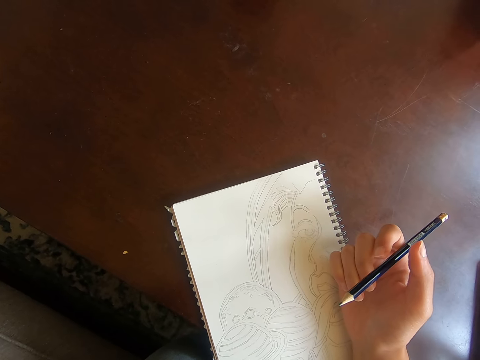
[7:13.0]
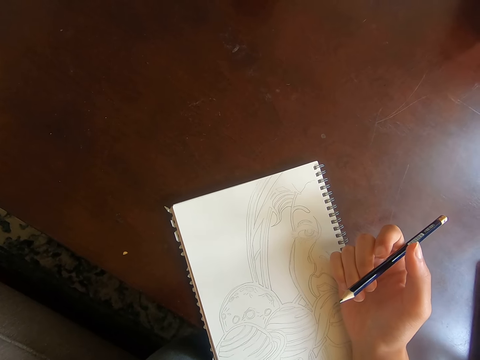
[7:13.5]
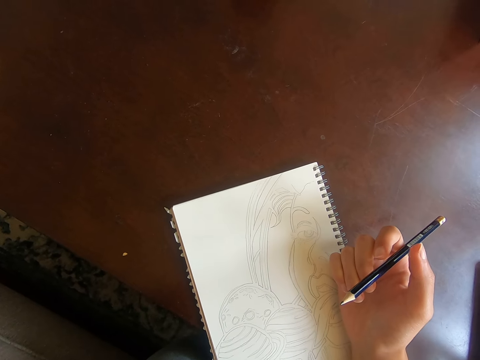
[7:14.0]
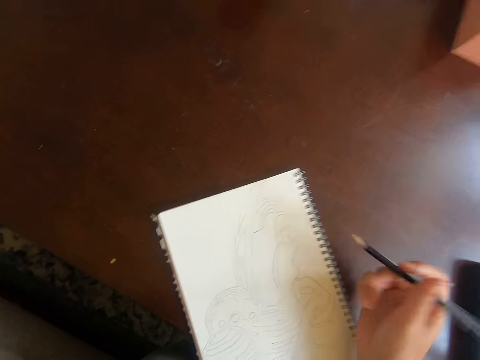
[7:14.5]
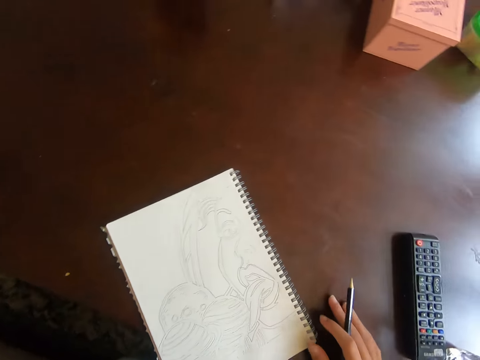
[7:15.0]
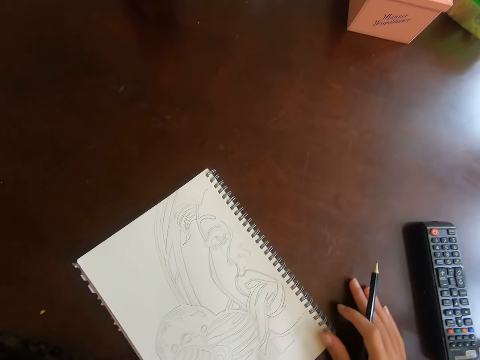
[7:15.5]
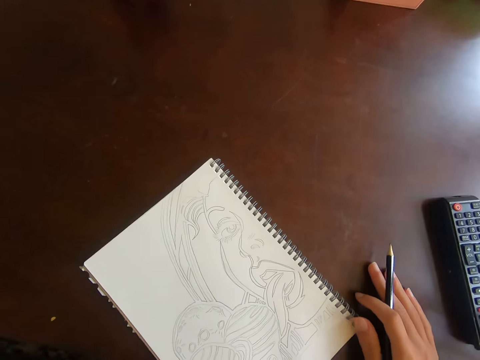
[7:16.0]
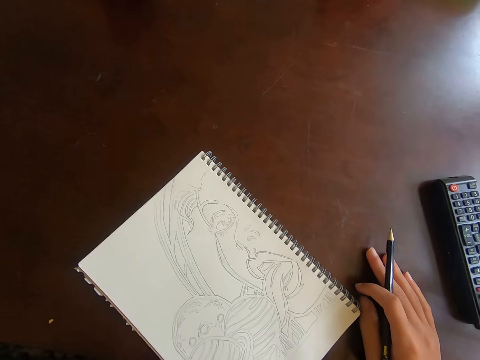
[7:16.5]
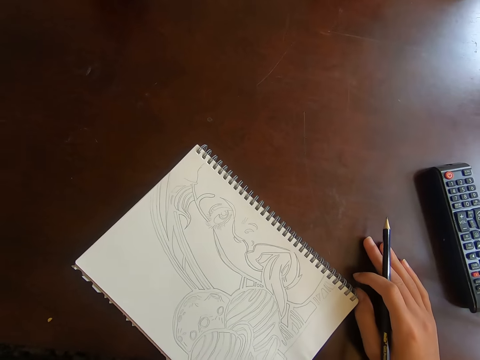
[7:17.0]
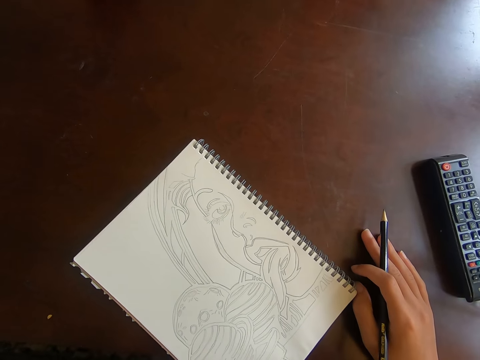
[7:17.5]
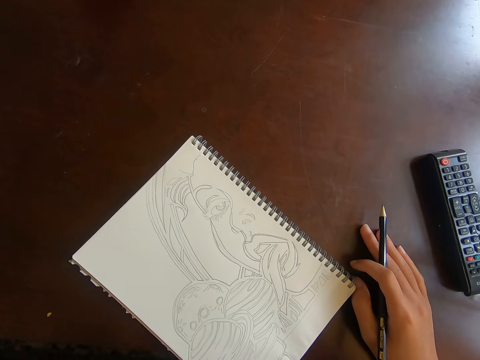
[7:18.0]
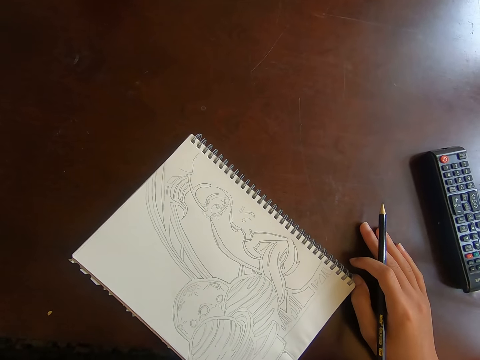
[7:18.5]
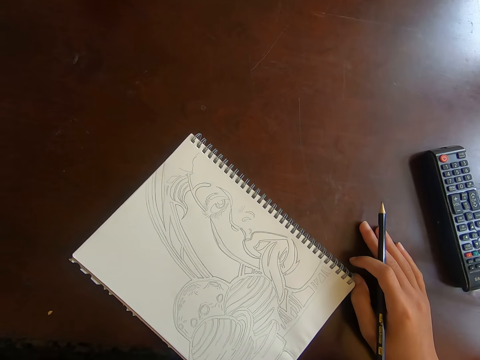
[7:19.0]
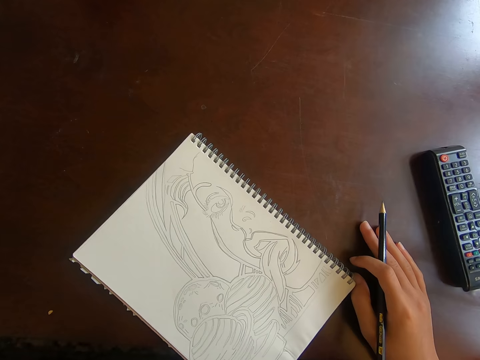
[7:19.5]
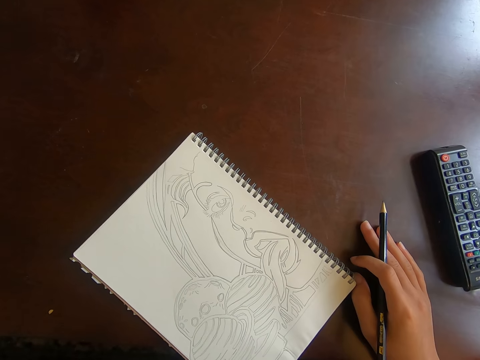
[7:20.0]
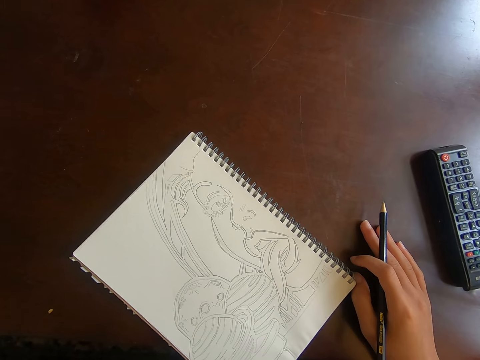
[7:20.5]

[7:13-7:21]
The camera wearer shifts the hand with the pencil from the book to the table. They hold the pencil on the table.

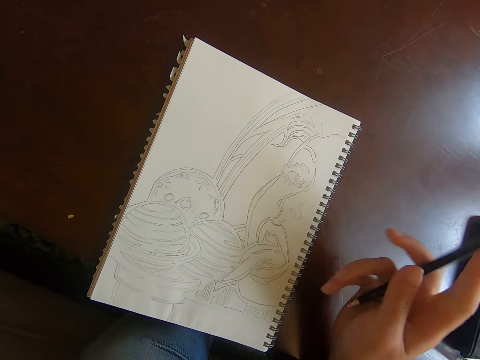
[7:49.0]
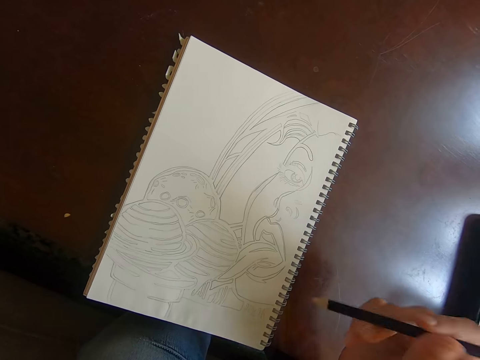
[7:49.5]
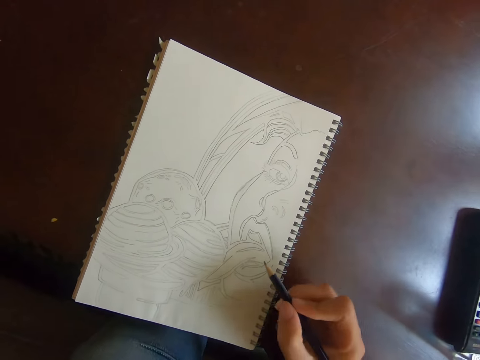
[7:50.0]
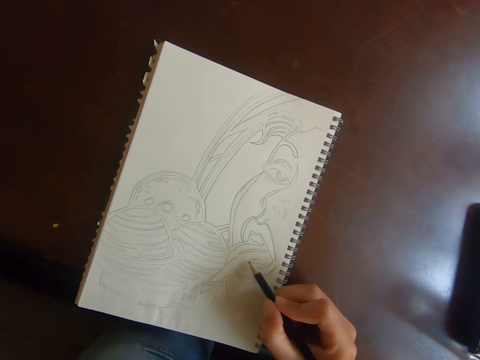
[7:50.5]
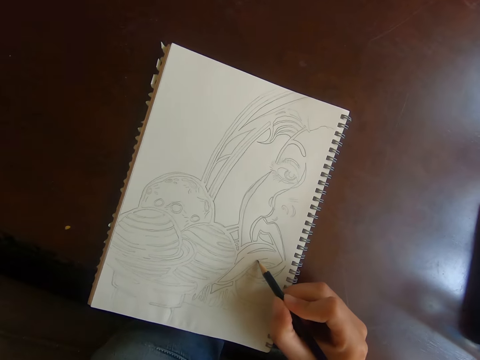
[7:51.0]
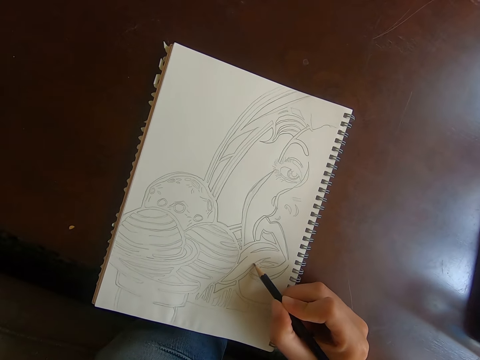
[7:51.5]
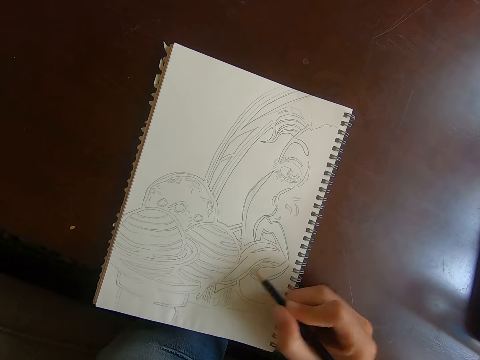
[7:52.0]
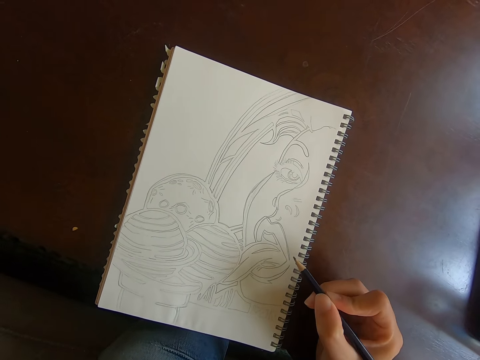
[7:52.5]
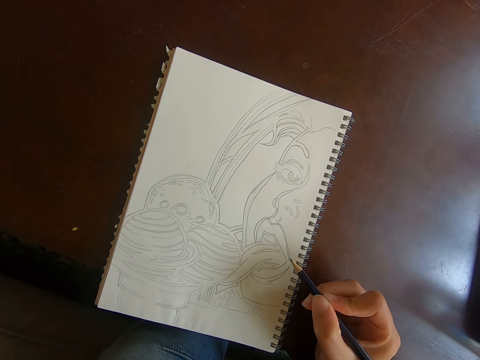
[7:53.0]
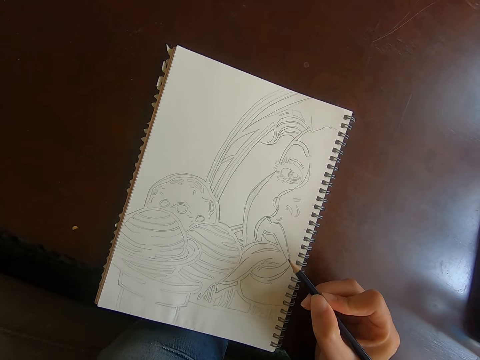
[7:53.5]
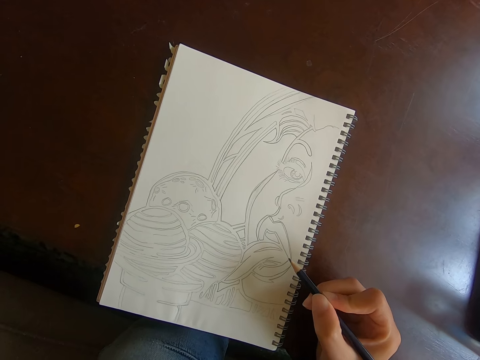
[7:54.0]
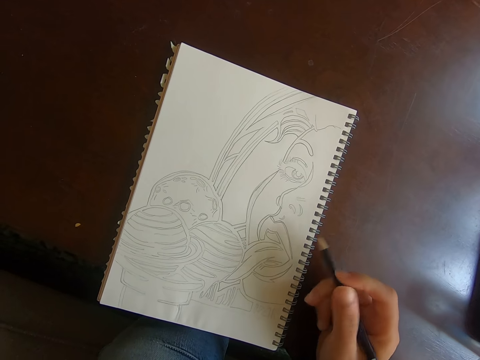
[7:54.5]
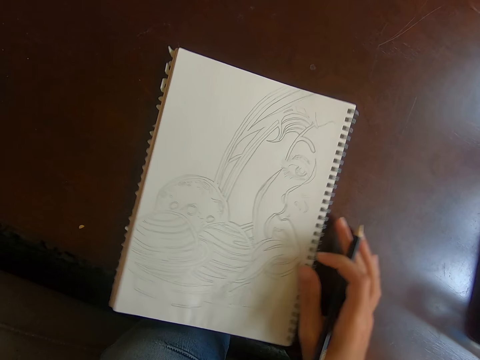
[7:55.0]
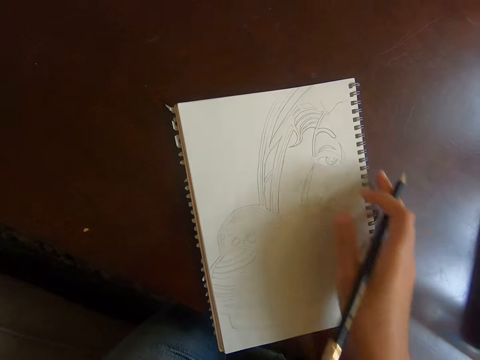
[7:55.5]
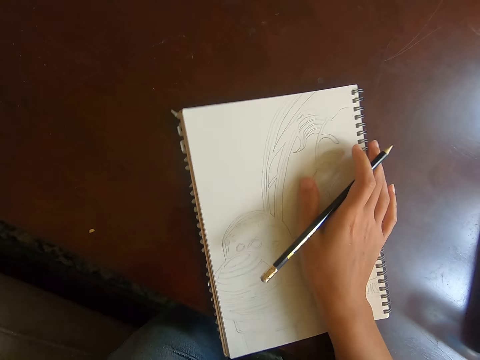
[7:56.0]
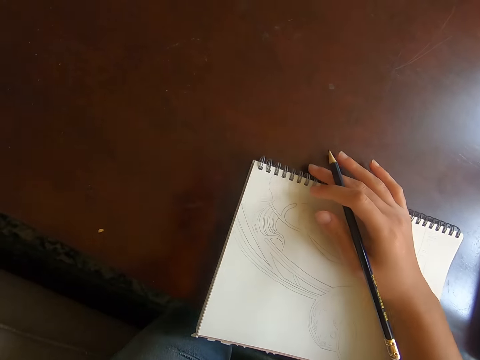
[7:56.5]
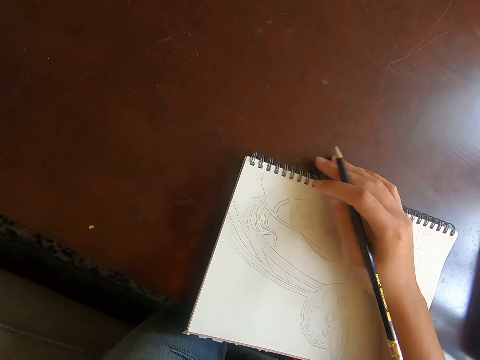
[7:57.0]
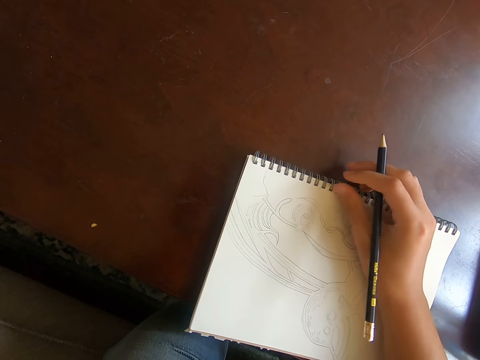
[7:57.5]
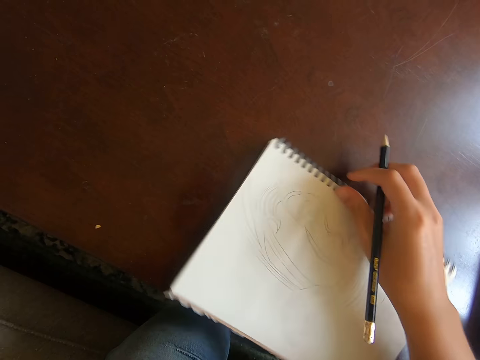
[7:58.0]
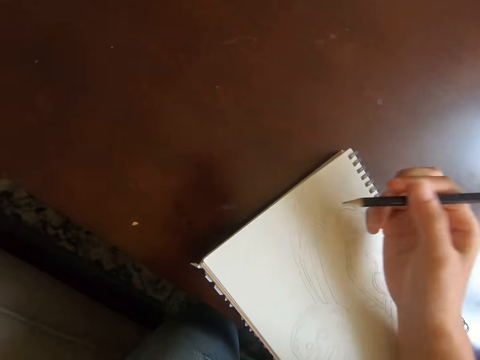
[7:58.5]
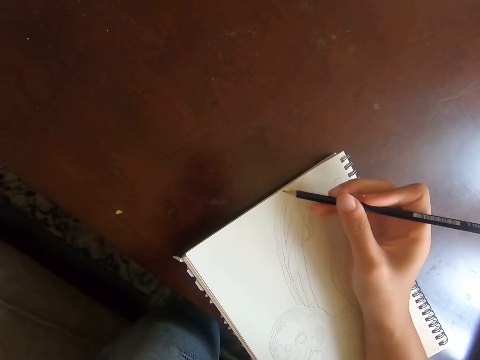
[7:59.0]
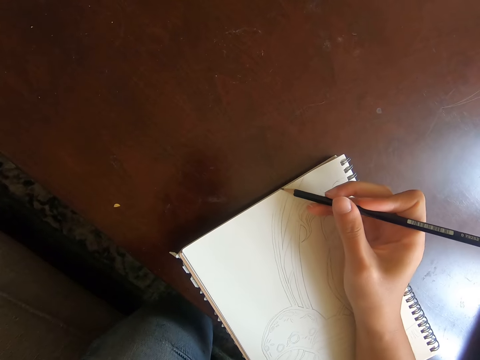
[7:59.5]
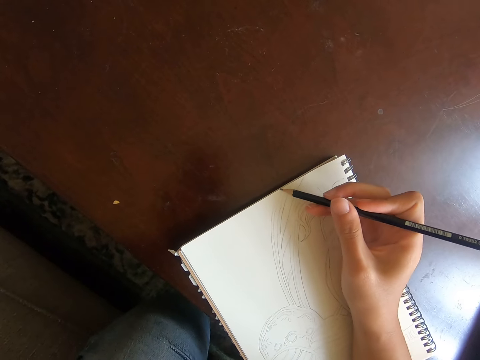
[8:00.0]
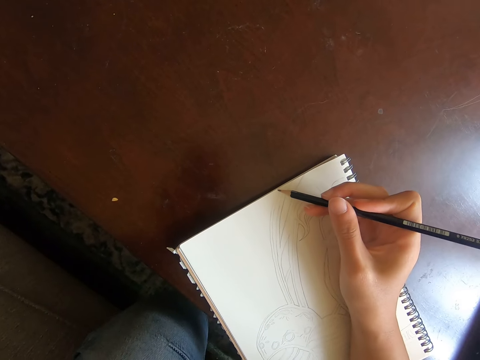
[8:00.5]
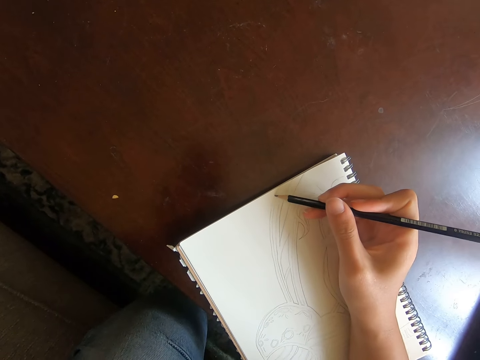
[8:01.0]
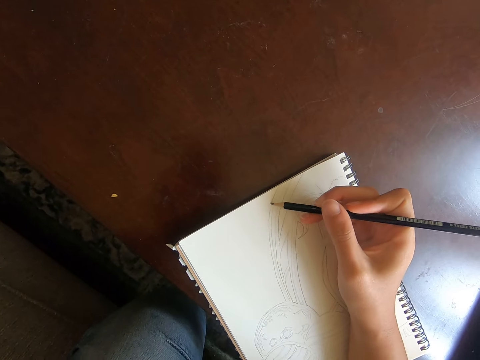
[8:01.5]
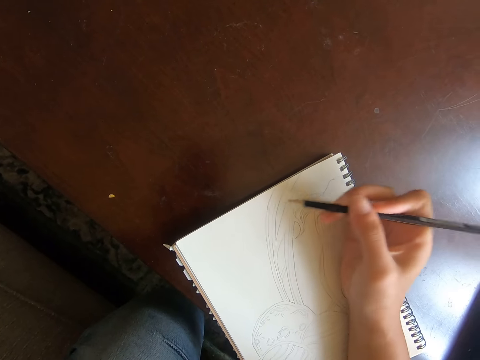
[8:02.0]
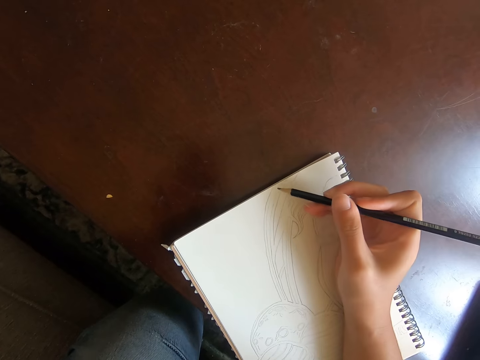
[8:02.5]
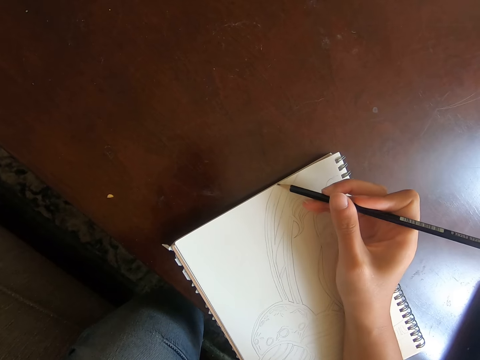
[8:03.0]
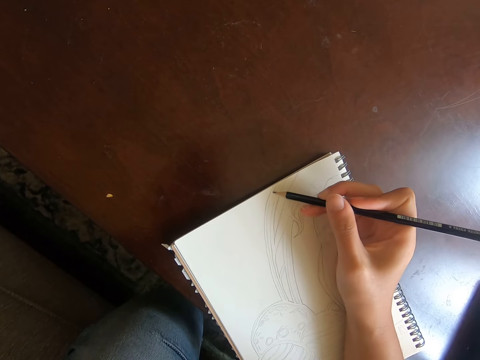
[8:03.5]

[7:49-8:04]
The camera wearer turns the pencil in hand. They draw on the book. They move the pencil off the book. They push the book. They rotate the book. They draw on the book.

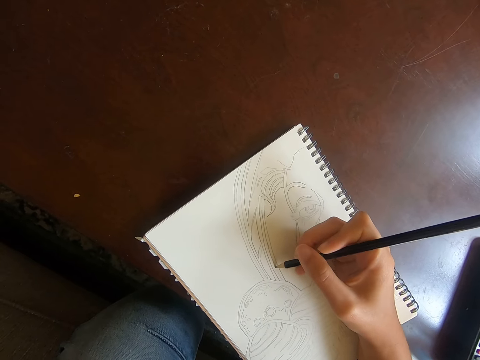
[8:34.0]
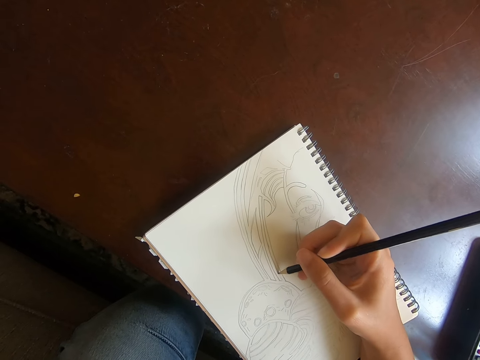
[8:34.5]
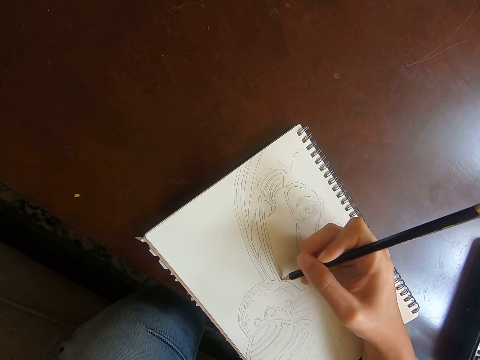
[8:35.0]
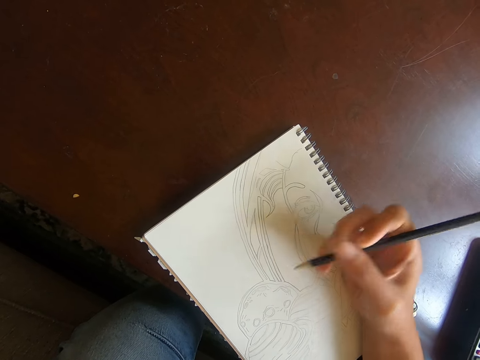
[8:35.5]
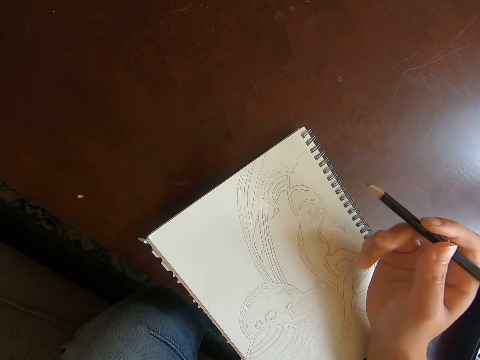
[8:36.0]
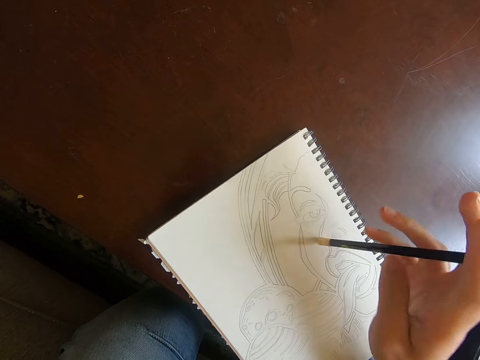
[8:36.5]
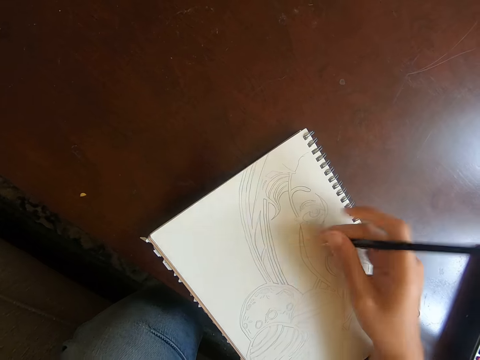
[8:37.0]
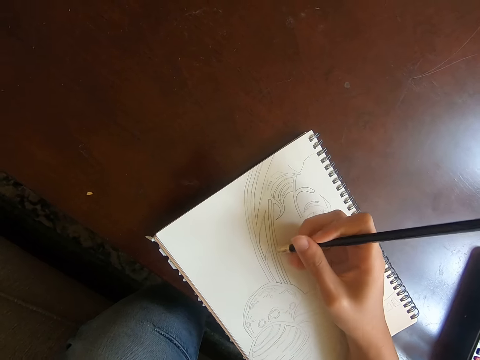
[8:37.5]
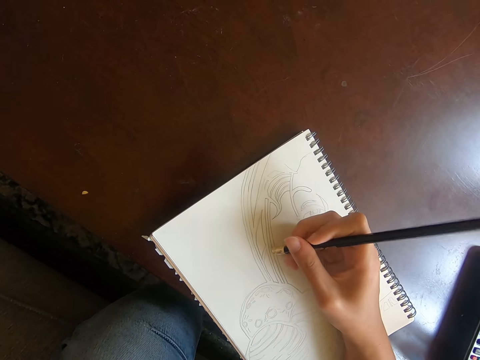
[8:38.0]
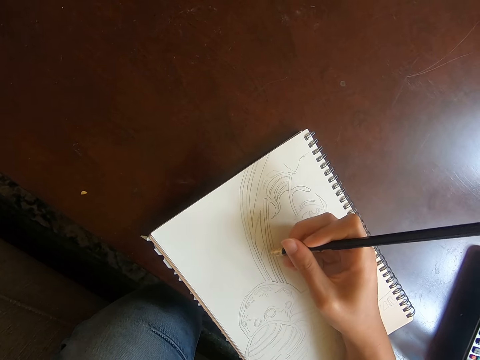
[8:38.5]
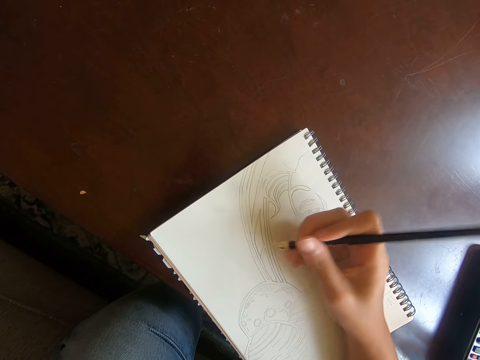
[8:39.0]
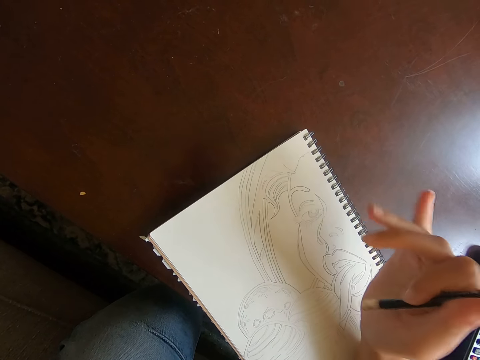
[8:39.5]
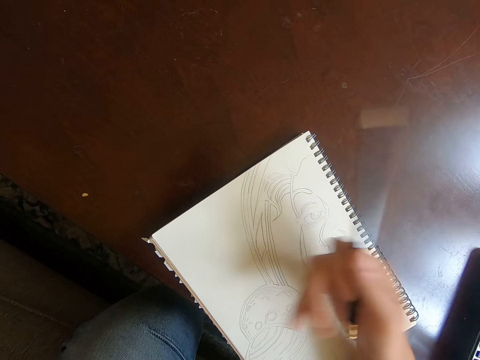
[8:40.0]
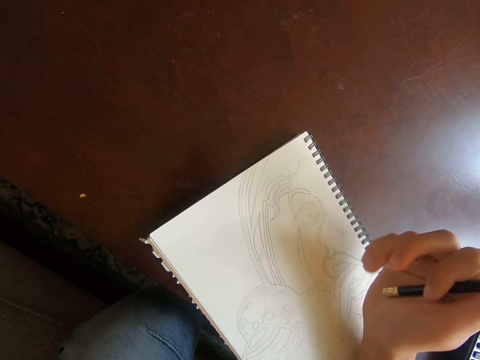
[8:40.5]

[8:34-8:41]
The camera wearer turns the pencil. They erase part of the drawing with the pencil rubber. They wipe the erased particles with a hand.
